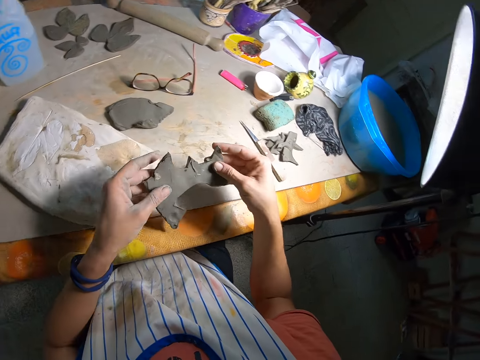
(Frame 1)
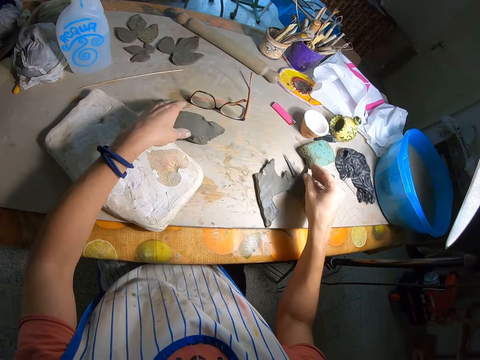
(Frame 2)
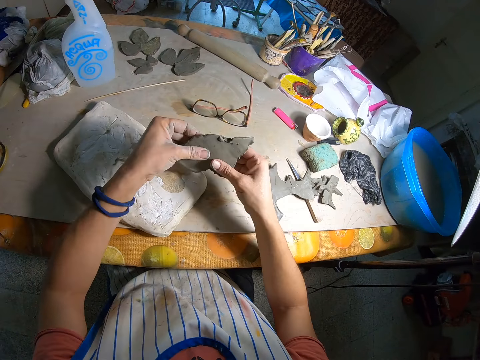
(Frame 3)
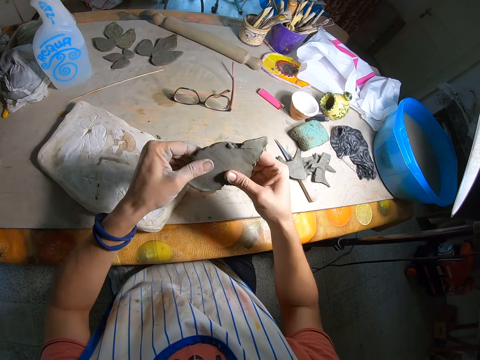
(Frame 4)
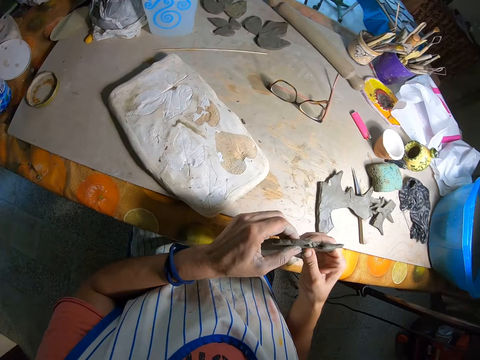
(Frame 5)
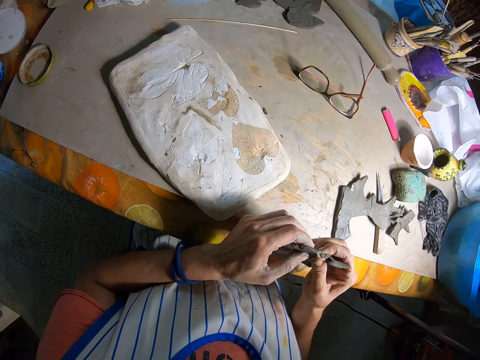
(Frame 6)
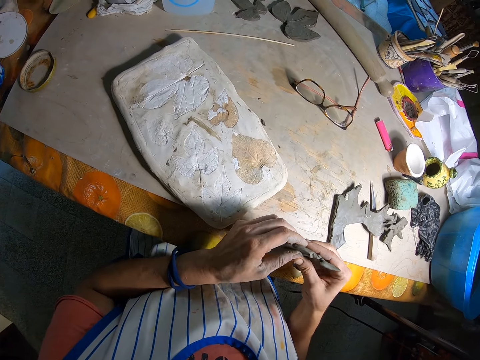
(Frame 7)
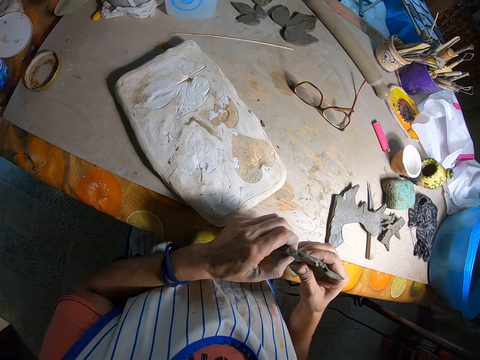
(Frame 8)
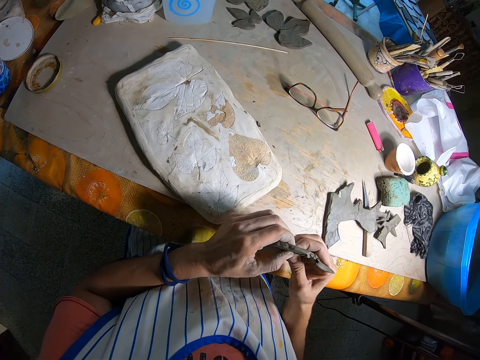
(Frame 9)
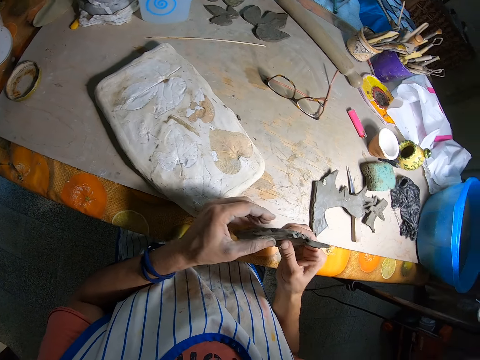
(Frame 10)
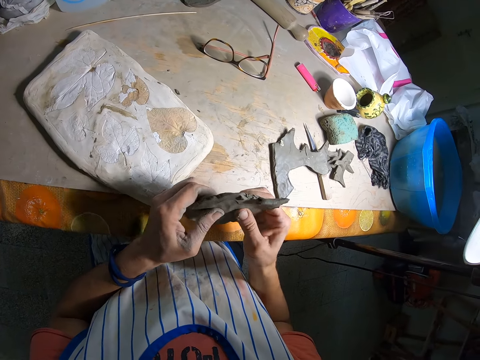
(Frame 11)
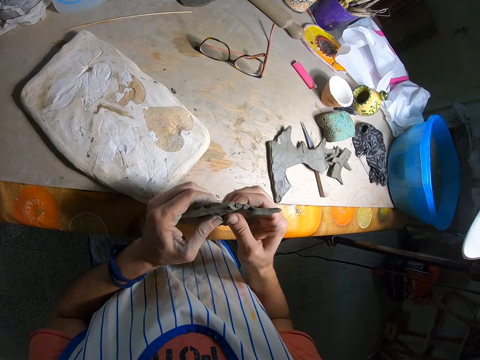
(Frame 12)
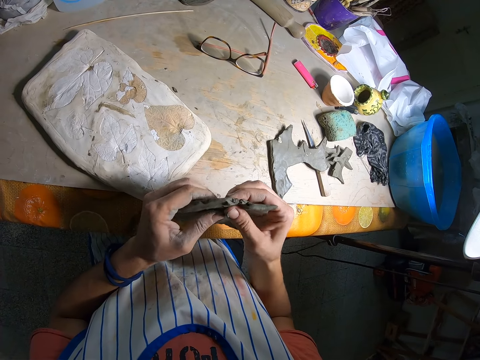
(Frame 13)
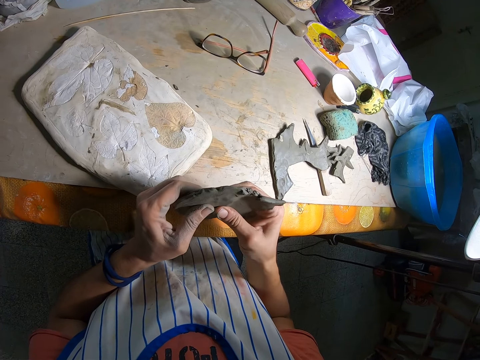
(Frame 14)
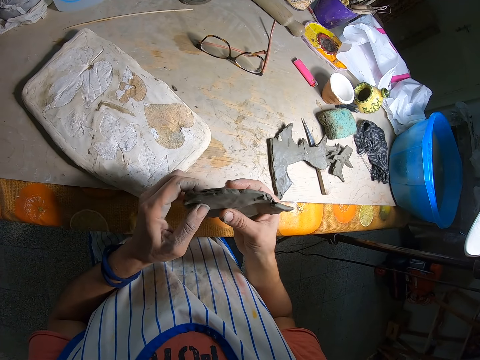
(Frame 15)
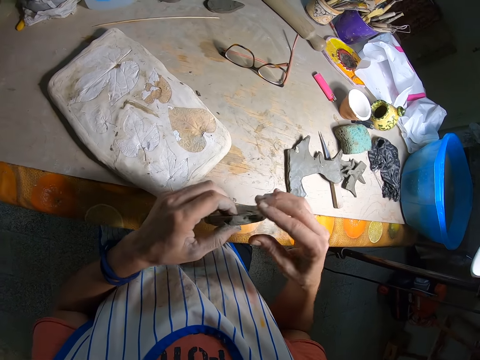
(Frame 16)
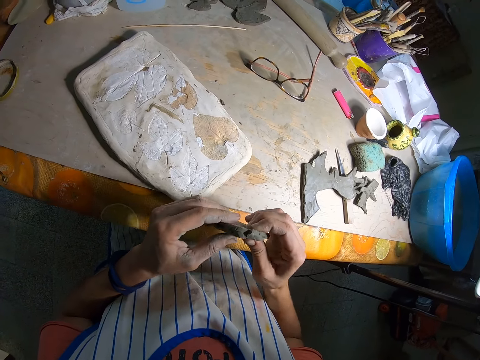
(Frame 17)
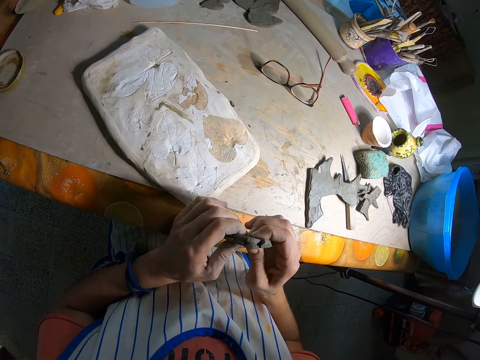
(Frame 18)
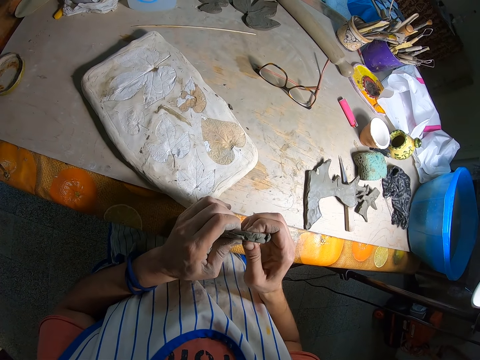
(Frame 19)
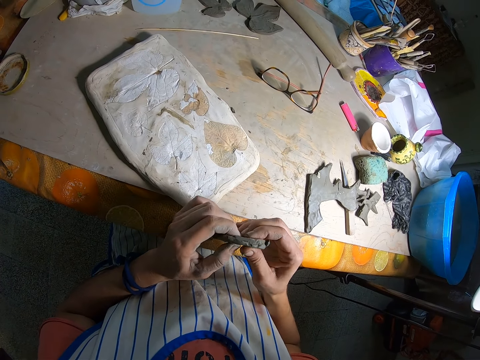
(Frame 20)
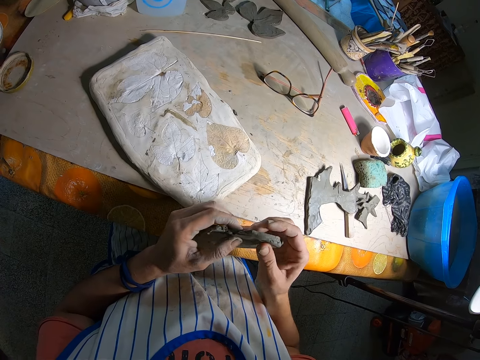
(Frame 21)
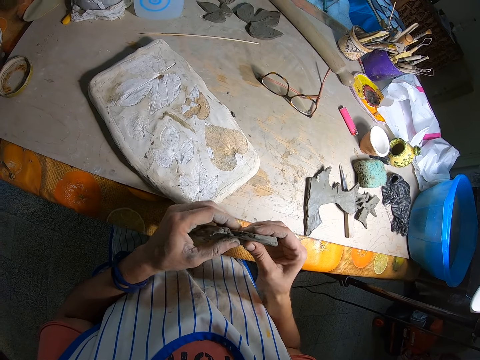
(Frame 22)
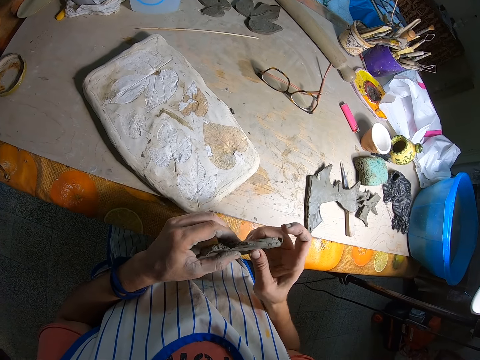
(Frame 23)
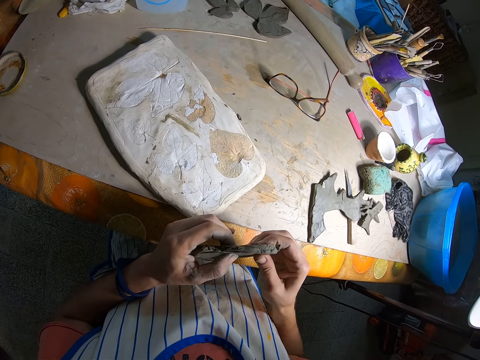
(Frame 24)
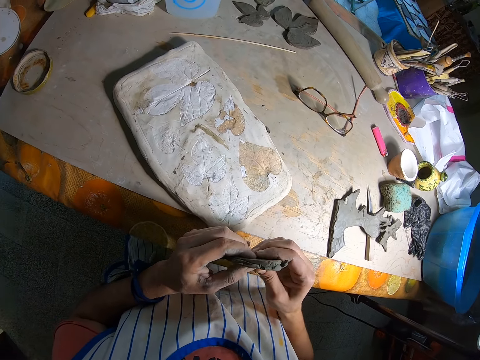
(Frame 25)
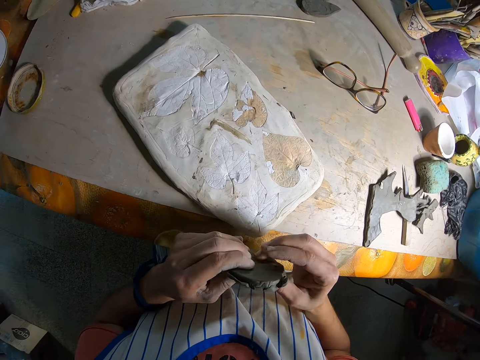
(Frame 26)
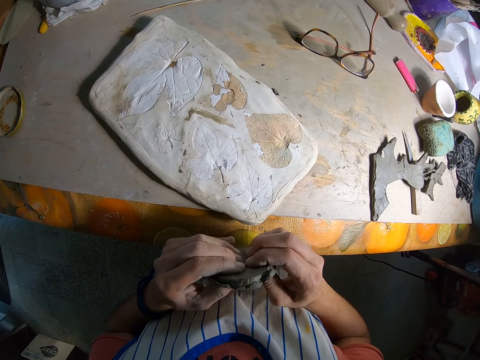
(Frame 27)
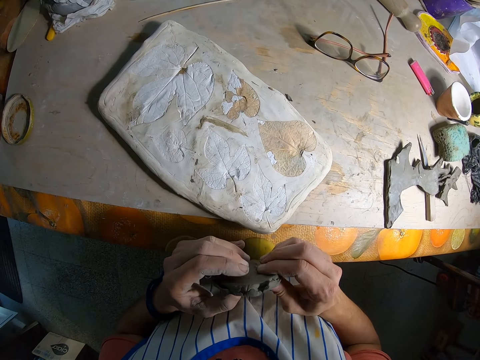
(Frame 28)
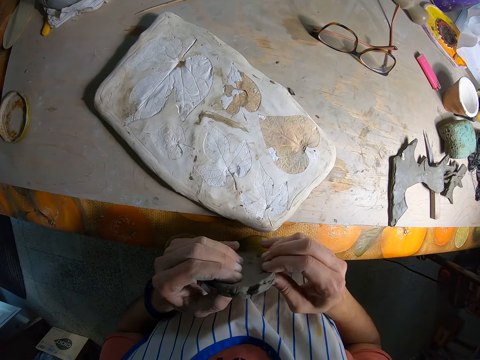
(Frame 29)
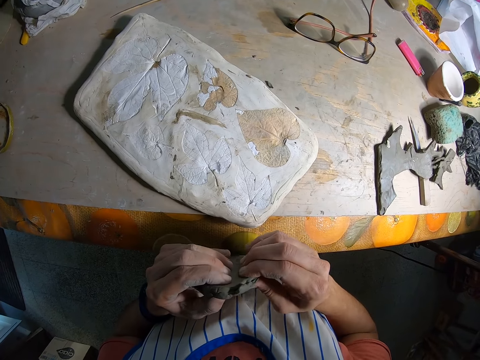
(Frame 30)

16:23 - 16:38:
The camera wearer looks around. He drops the clay on the table with both hands. He picks the clay on the table with his left hand. He holds the clay with both hands. He presses the clay with both hands. He looks around. He presses the clay with both hands again.

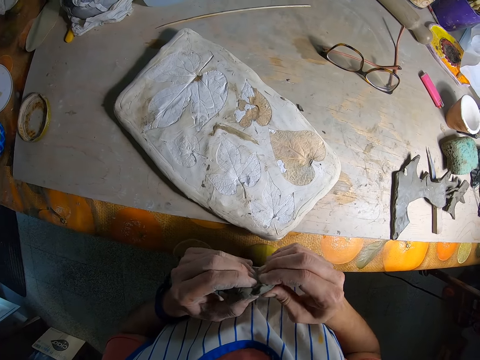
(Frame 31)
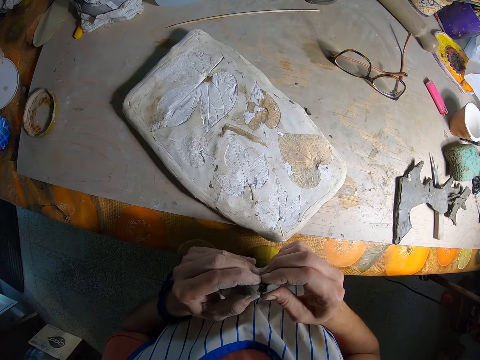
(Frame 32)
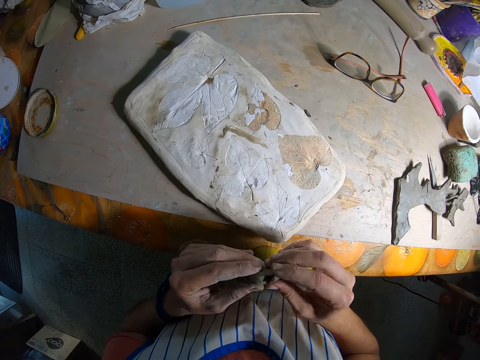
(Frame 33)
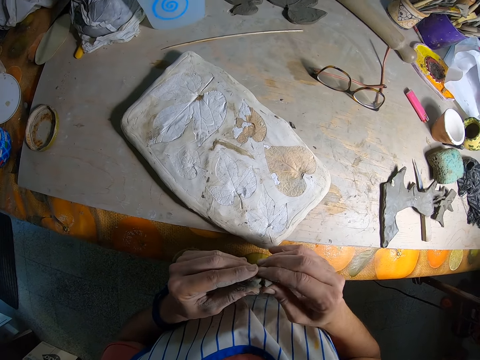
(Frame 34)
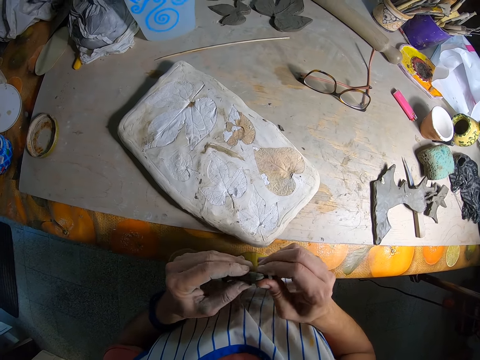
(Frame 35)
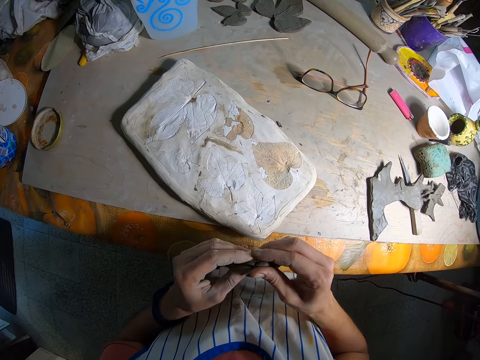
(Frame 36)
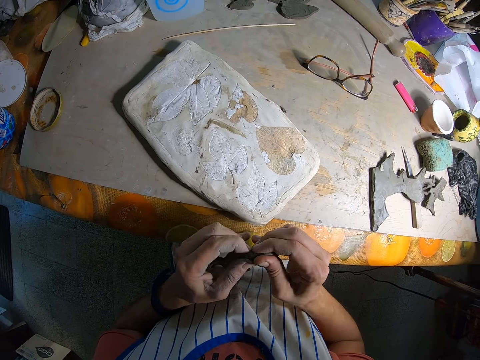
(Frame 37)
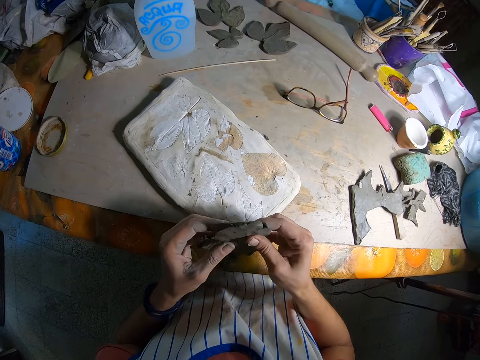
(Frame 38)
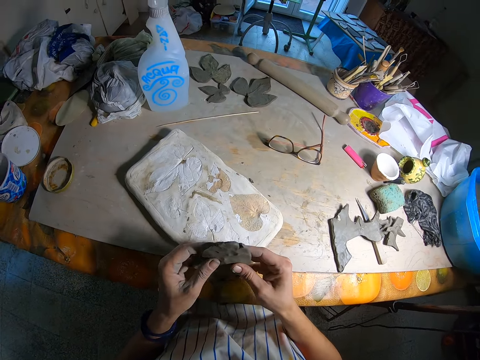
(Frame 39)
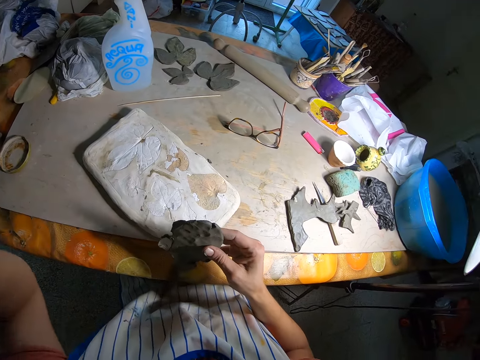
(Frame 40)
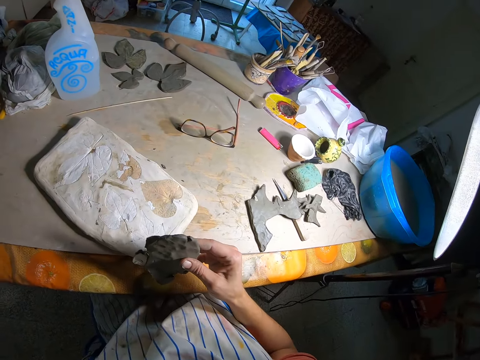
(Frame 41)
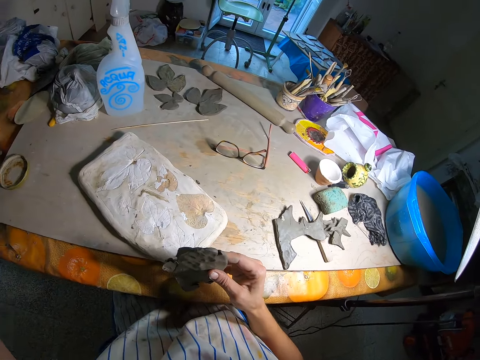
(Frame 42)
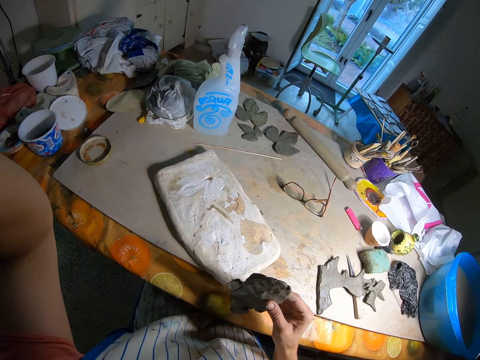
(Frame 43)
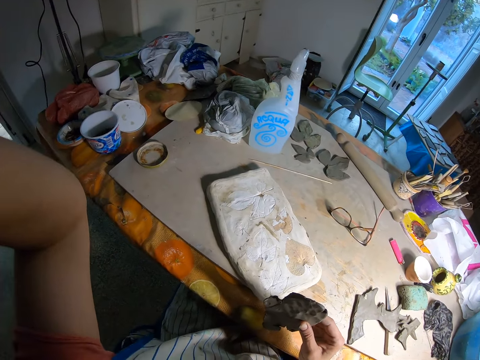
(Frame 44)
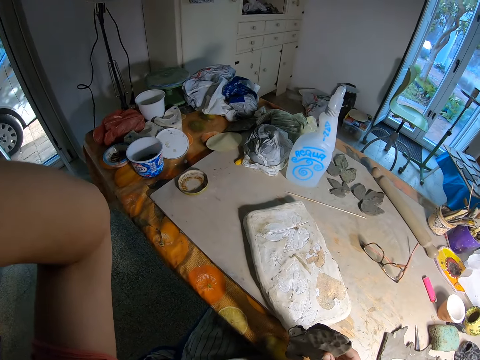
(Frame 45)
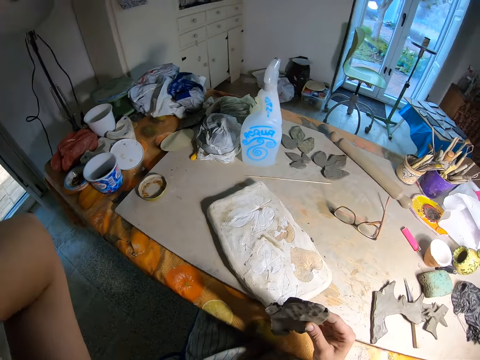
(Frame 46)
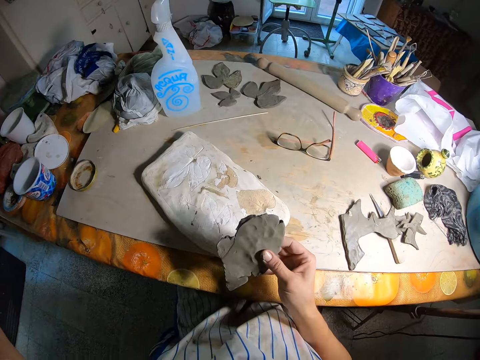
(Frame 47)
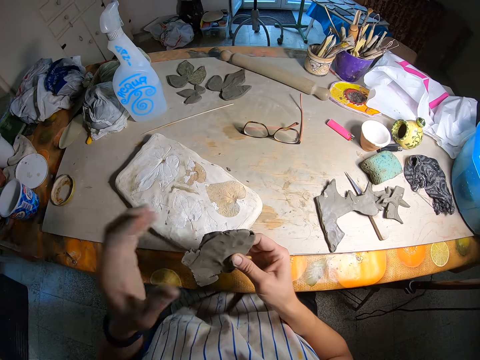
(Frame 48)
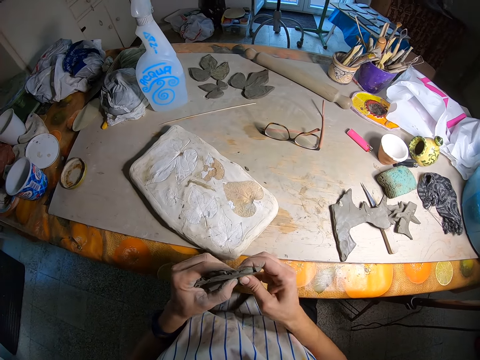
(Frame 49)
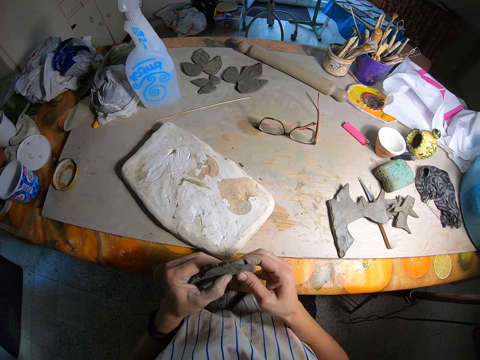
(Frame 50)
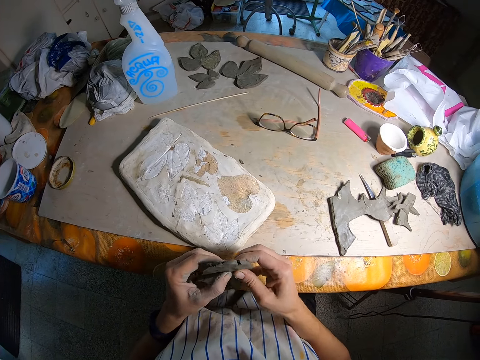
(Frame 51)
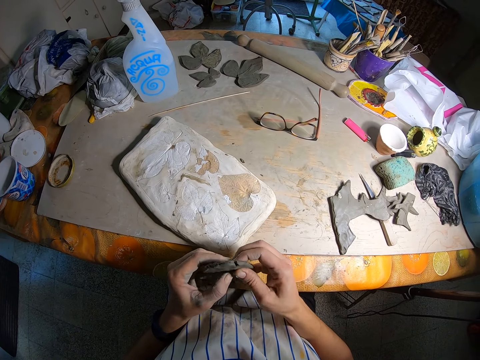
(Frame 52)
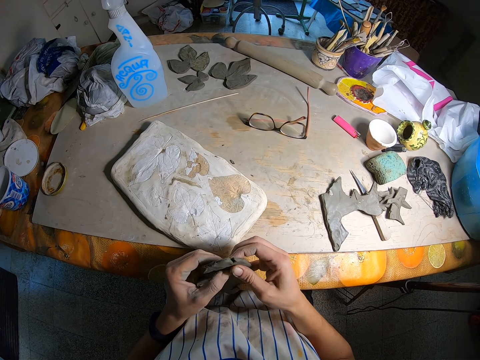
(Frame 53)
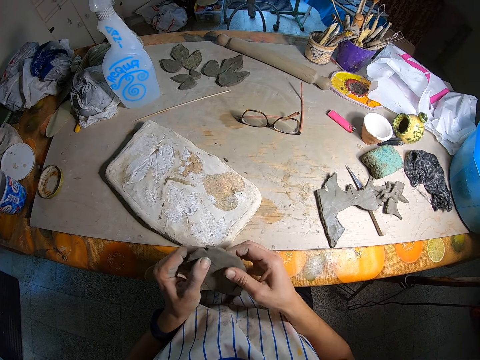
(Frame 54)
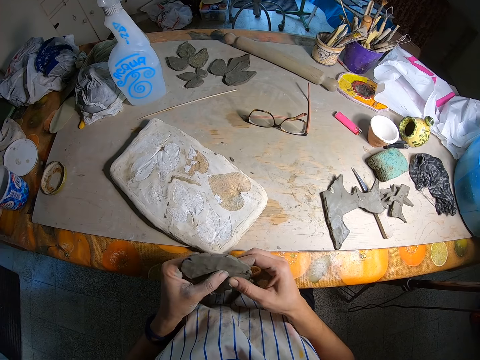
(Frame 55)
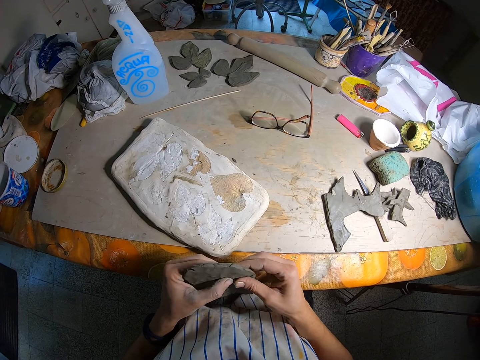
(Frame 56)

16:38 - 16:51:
The camera wearer removes his left hand from the clay. He raises his left hand. He looks around. He touches the clay with his left hand. He presses the clay with both hands.
